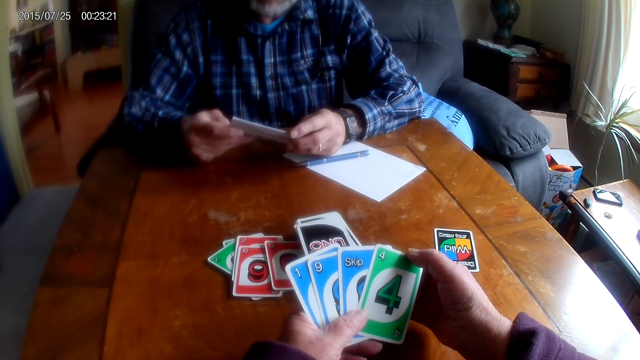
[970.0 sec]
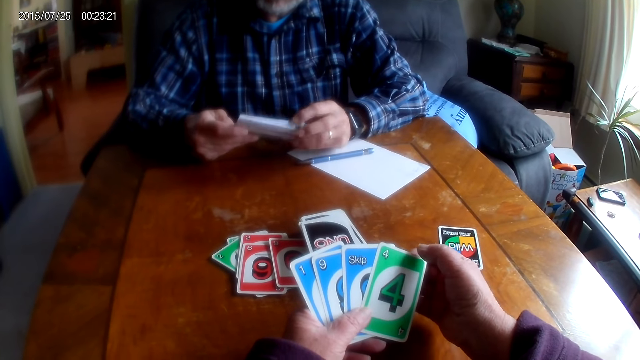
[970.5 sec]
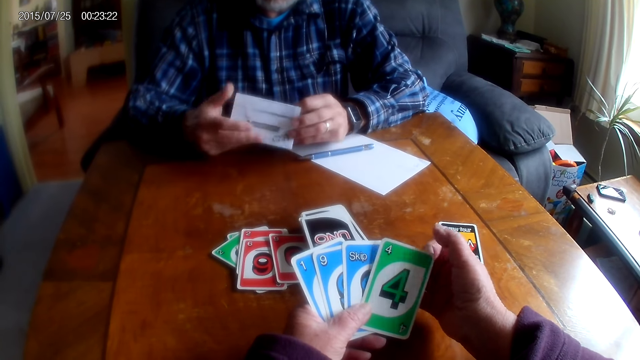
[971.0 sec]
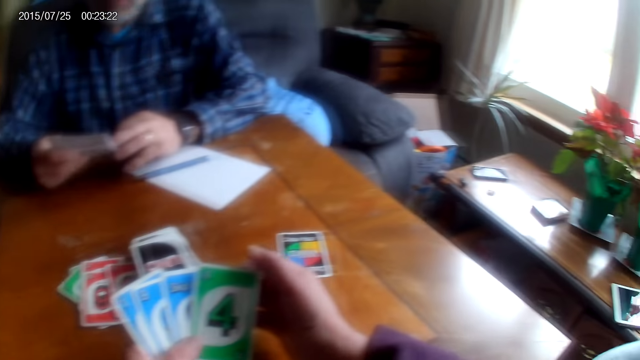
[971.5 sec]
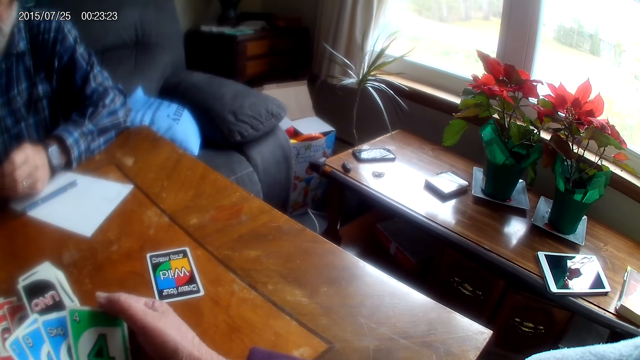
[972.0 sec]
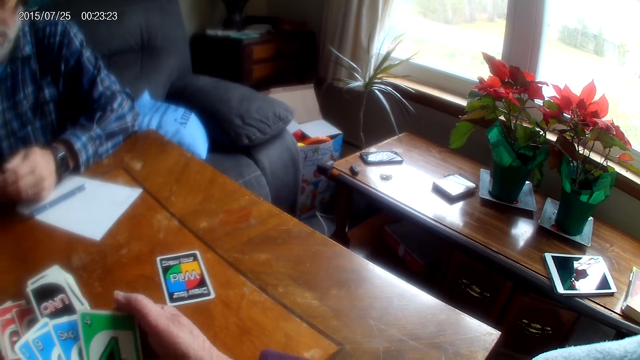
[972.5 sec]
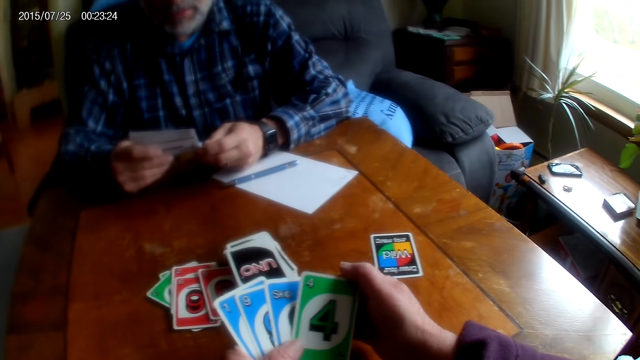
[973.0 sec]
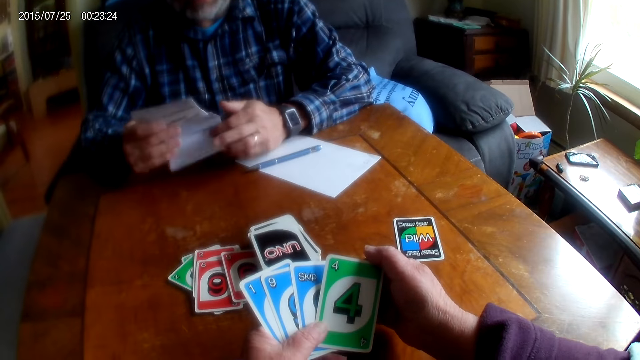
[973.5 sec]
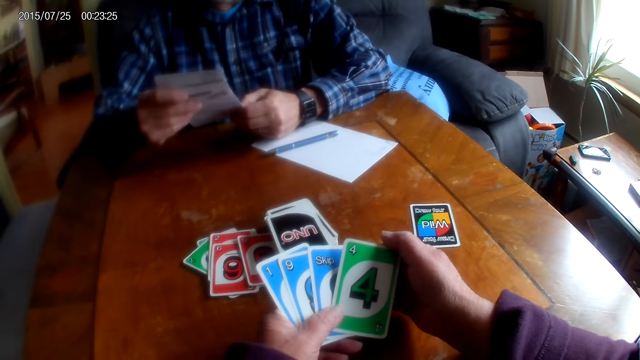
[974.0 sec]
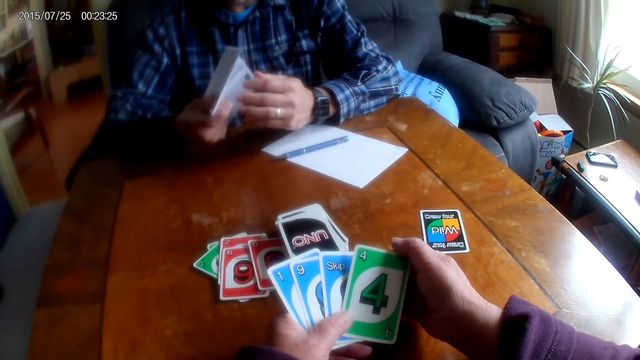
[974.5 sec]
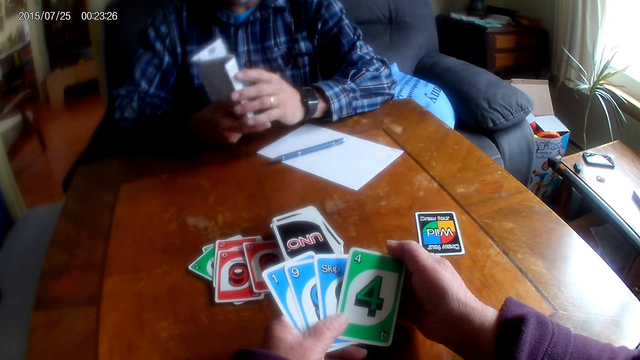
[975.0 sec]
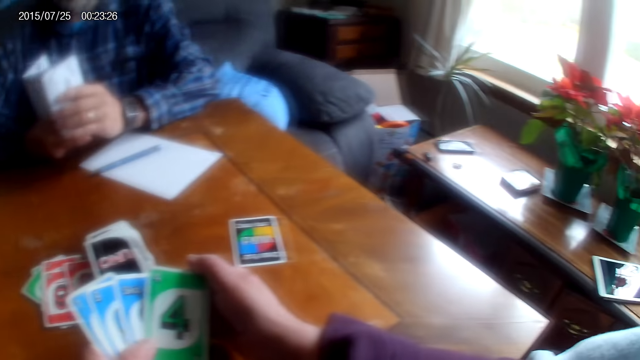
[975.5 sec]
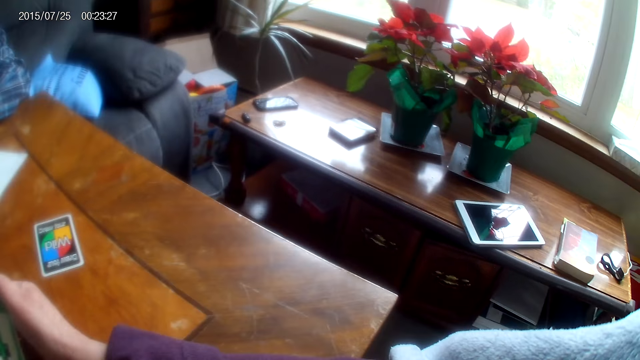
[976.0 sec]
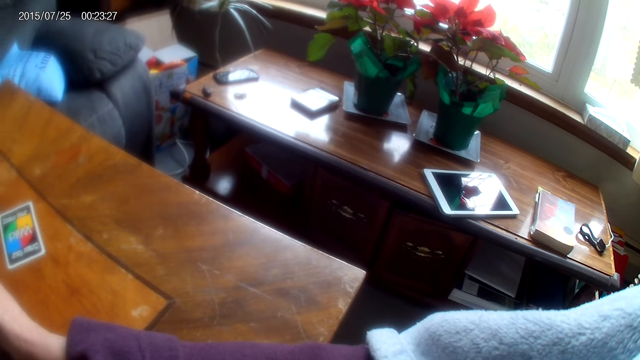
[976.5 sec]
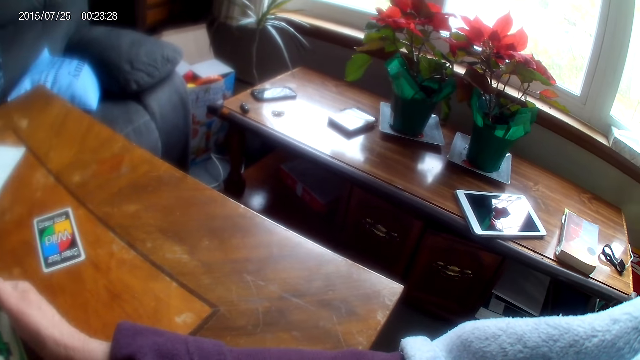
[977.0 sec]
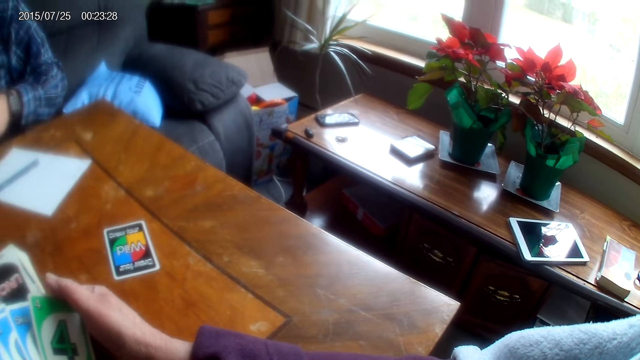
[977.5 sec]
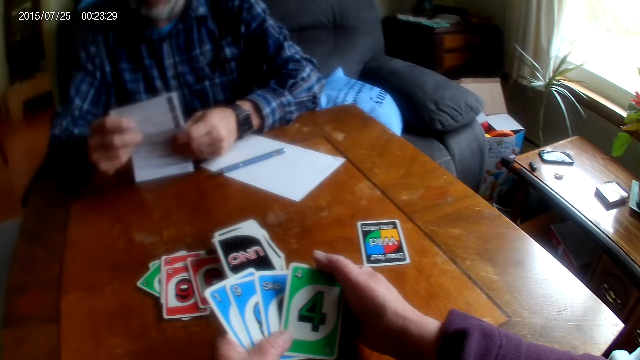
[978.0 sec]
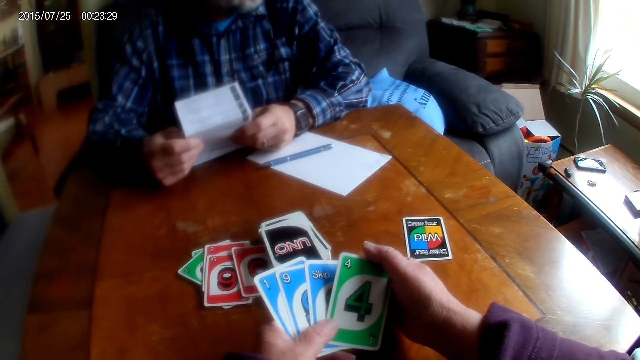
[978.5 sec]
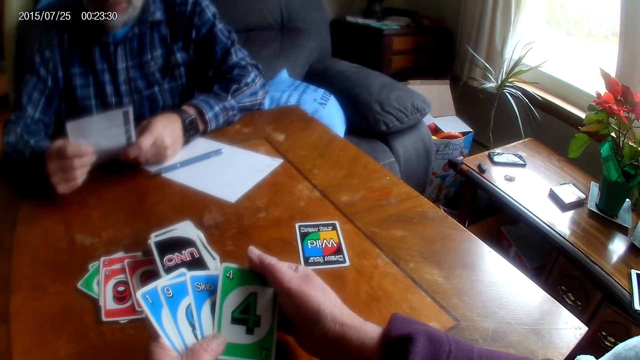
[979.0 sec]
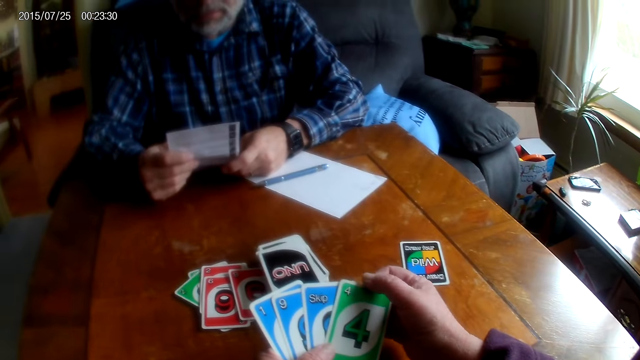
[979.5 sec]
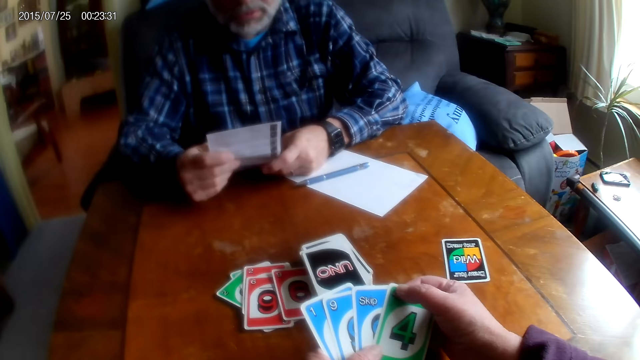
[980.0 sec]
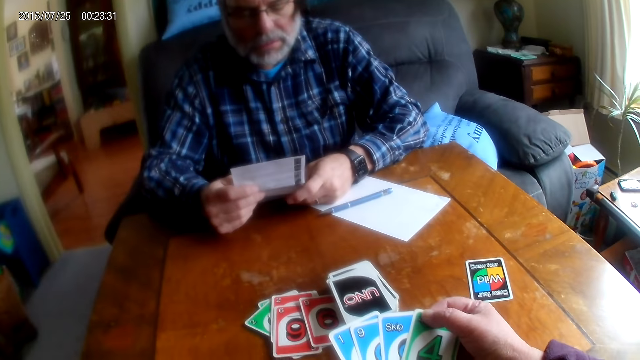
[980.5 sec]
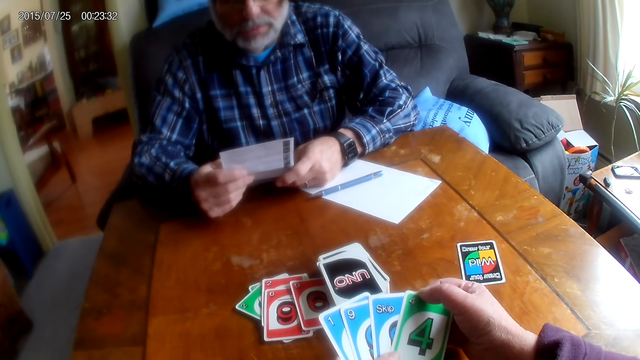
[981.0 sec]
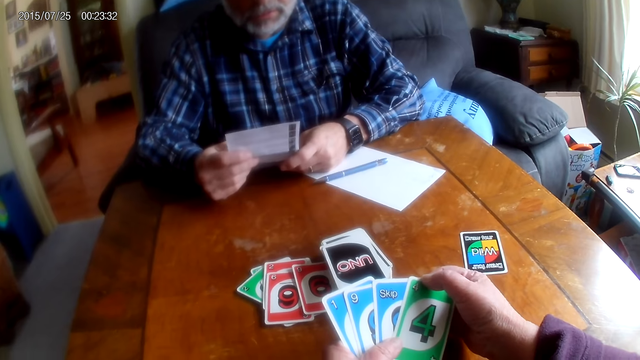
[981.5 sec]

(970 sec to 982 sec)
The camera wearer looks at the flowers. A man unfolds the instruction paper. The camera wearer looks at the flowers.

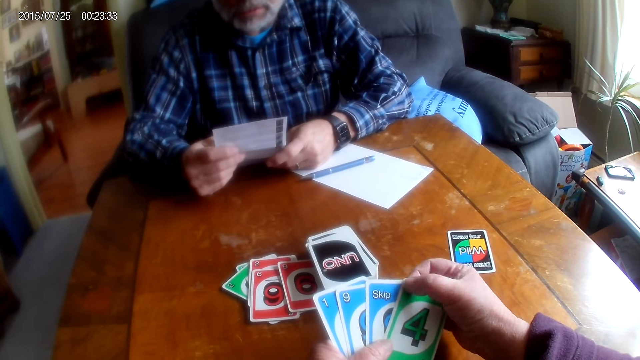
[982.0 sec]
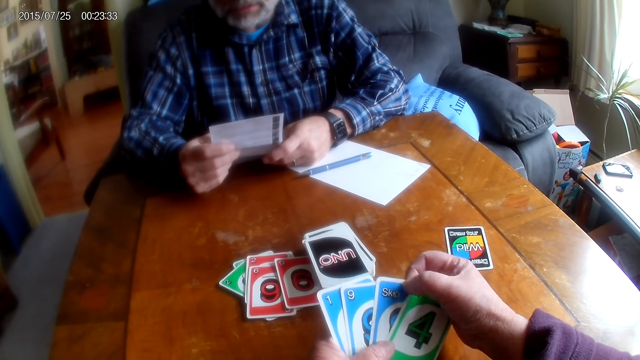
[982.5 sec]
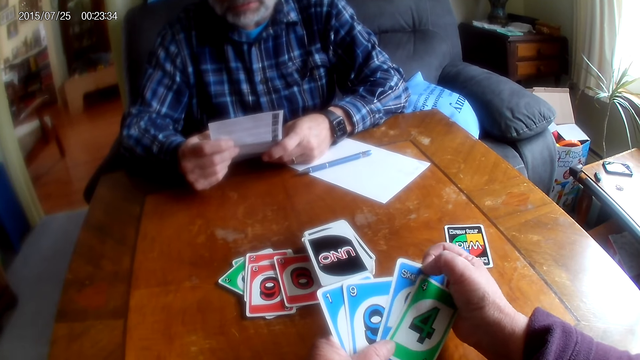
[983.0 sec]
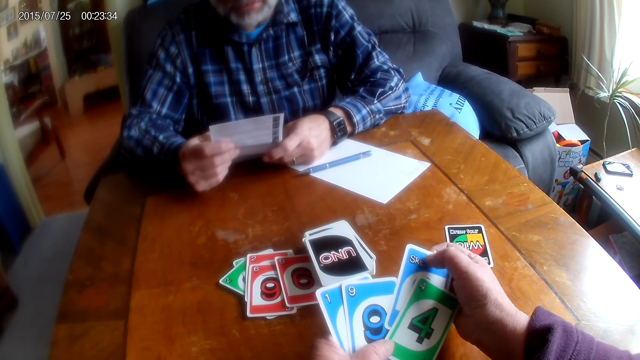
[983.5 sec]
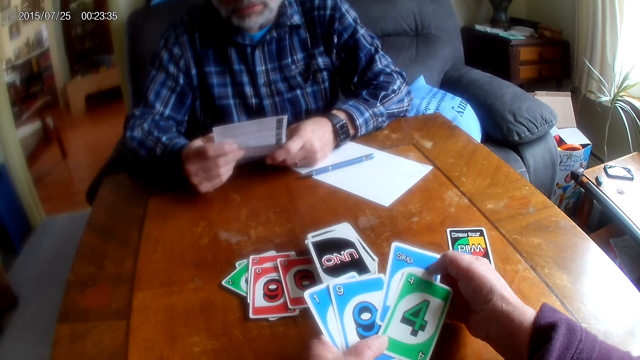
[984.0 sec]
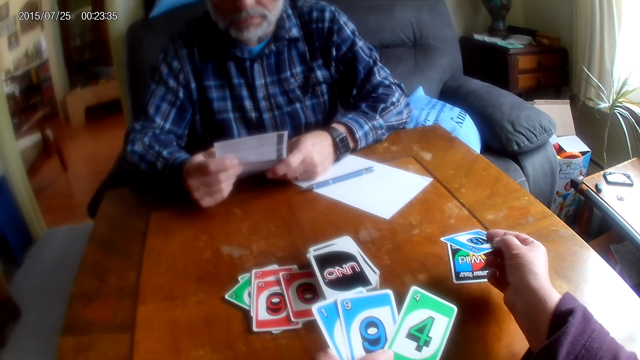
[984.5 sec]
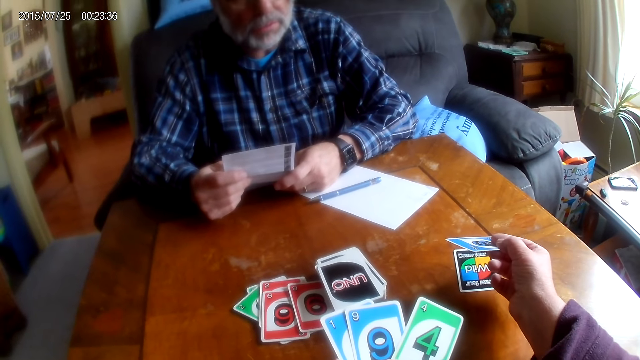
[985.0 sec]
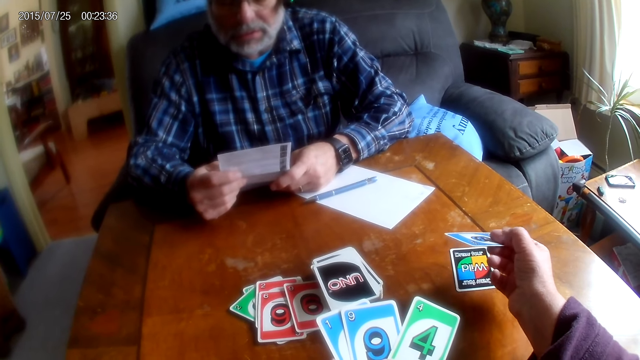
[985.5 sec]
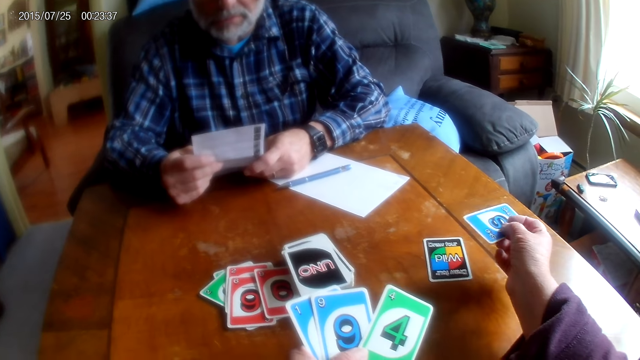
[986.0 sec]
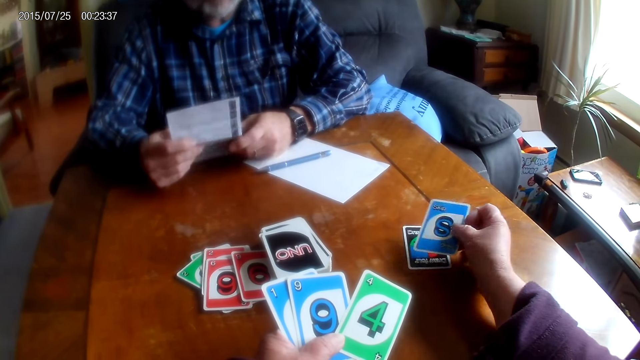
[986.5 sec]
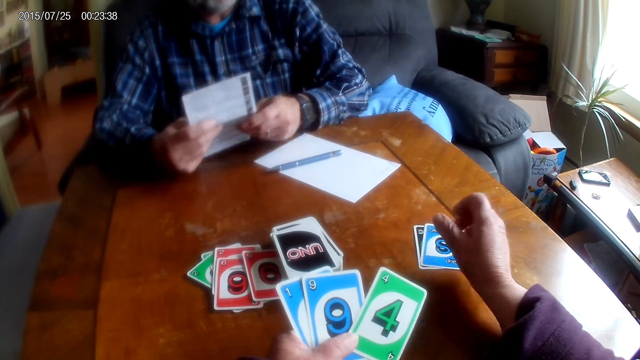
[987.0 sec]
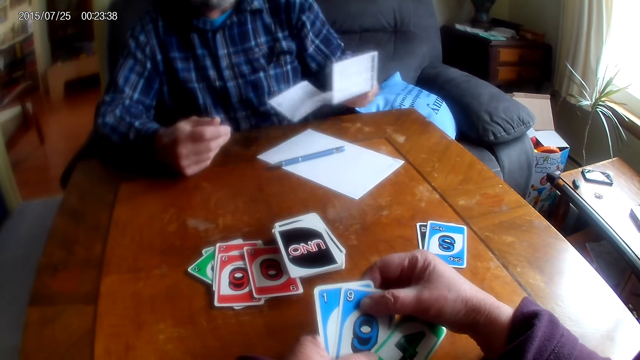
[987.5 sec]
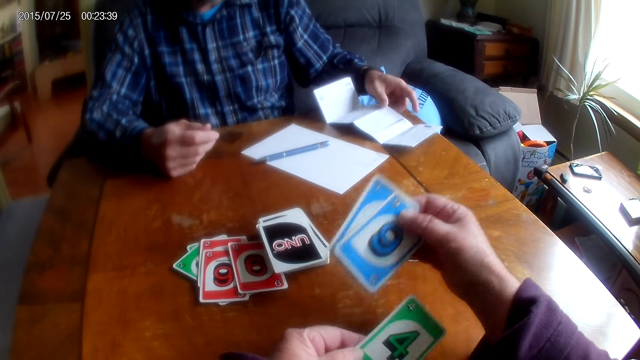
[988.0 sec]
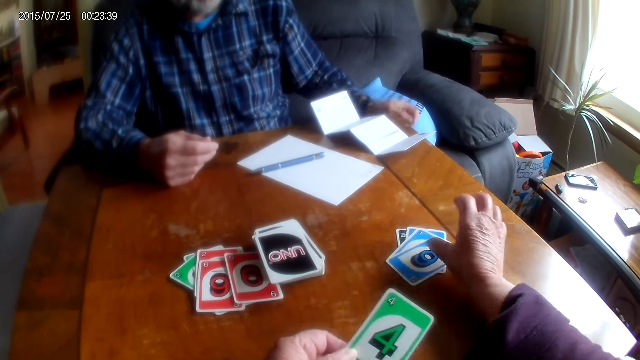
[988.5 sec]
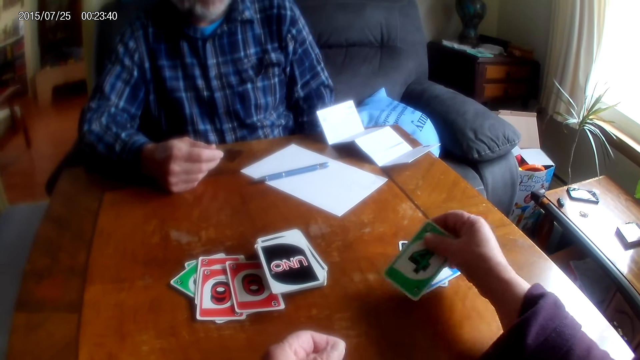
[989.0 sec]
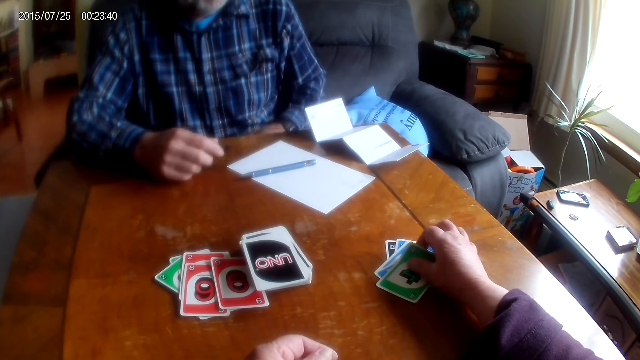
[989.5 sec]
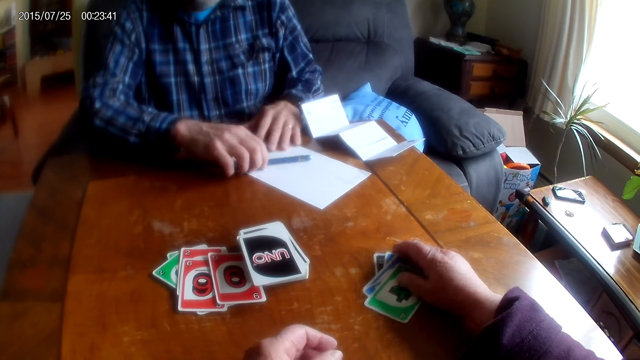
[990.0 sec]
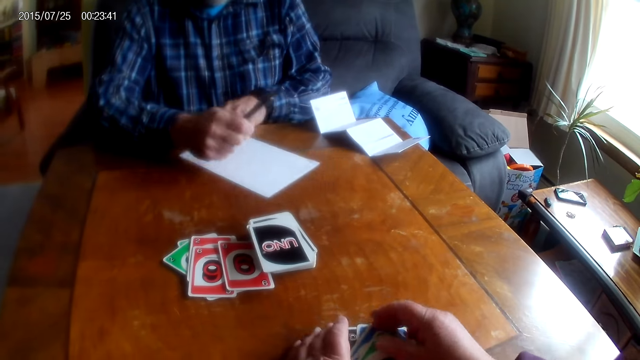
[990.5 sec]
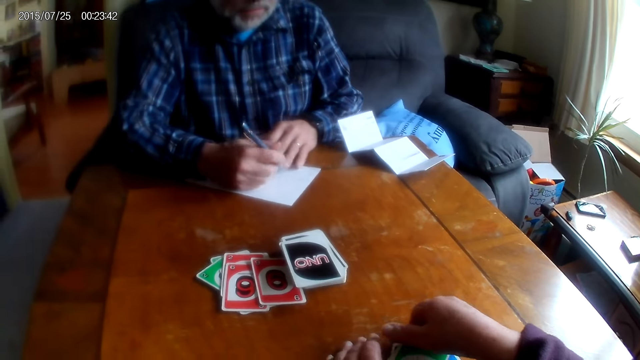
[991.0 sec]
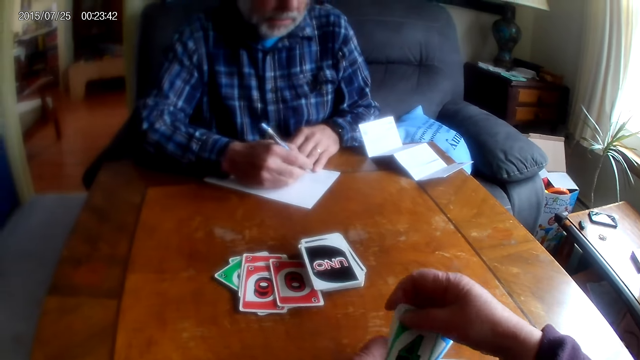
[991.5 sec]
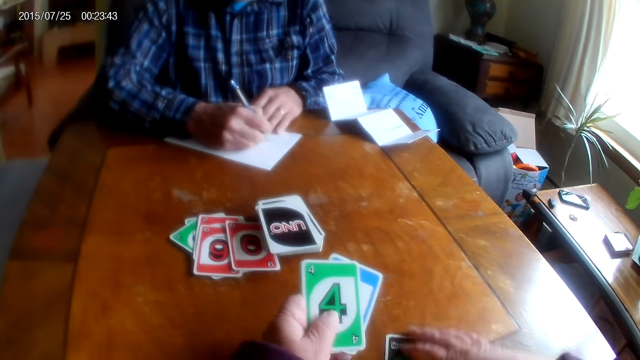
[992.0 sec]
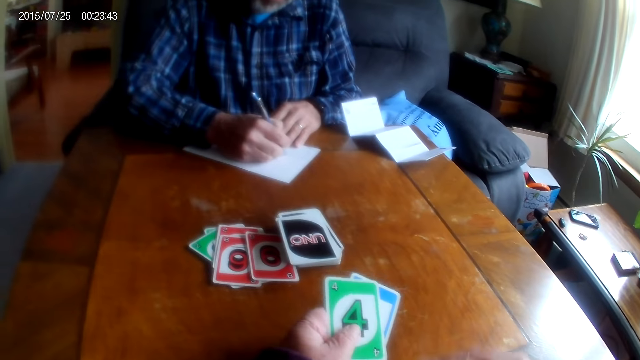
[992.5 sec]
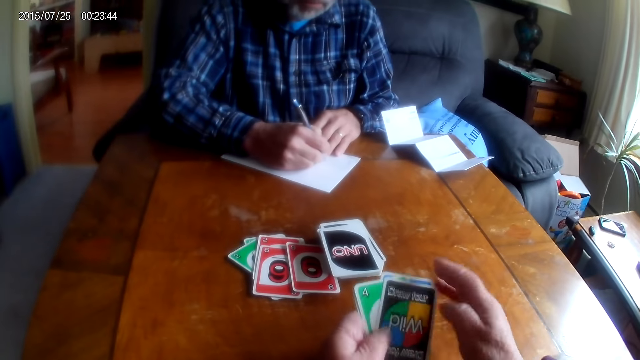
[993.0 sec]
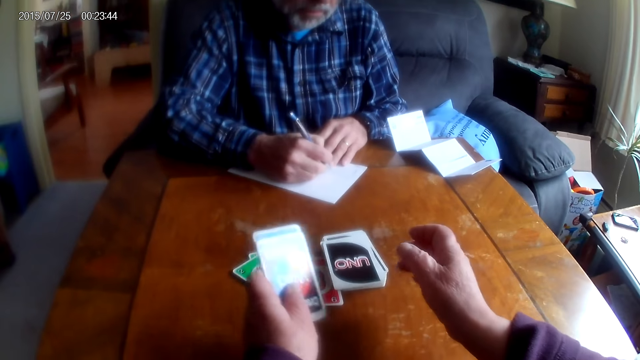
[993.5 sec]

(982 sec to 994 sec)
The camera wearer places an uno card on the table. A man puts down the instruction paper on the paper. The camera wearer puts a card on the table. They place an uno card on the table. The man takes a pen. The man writes on the paper.
